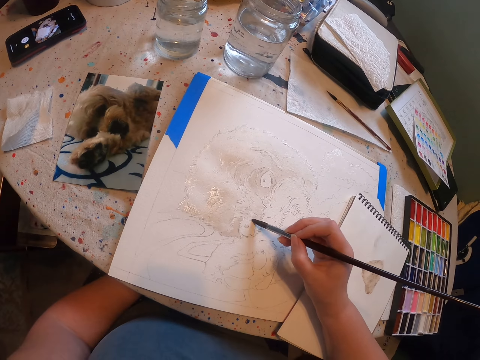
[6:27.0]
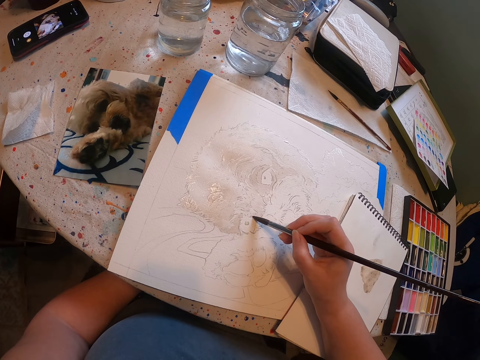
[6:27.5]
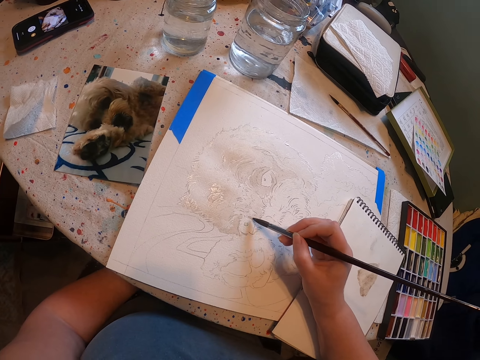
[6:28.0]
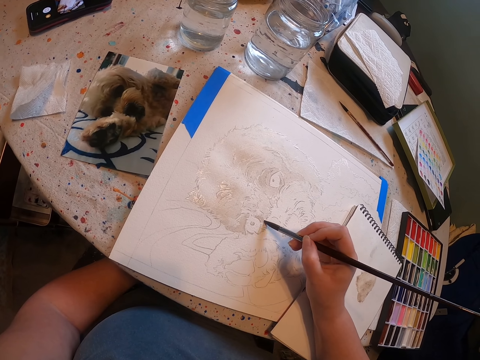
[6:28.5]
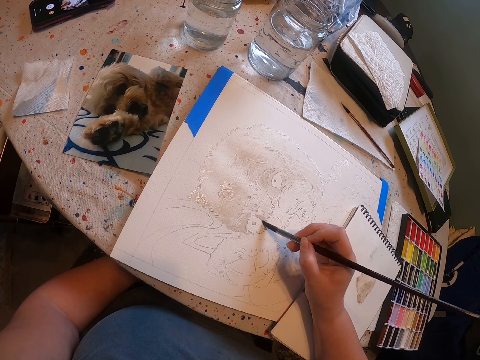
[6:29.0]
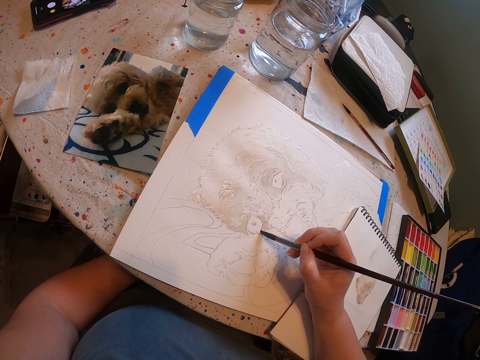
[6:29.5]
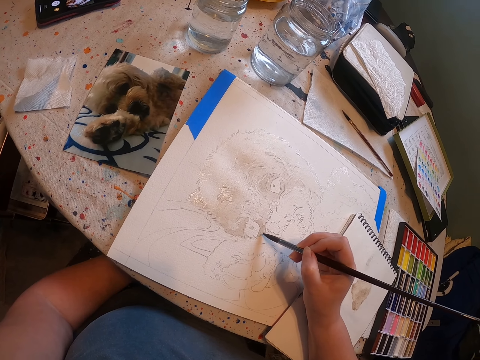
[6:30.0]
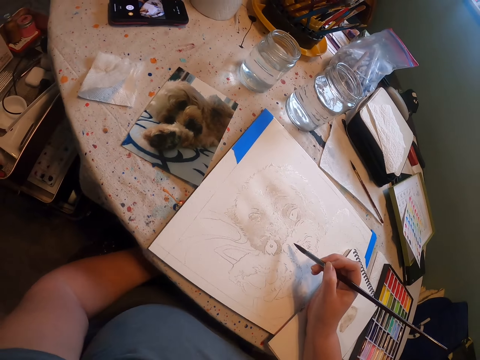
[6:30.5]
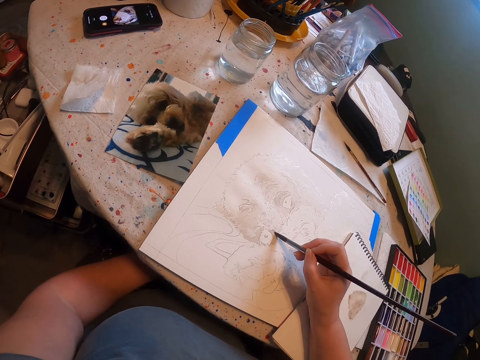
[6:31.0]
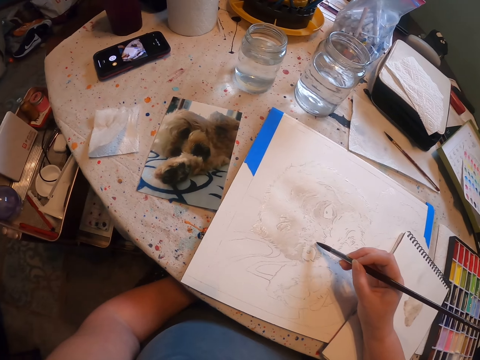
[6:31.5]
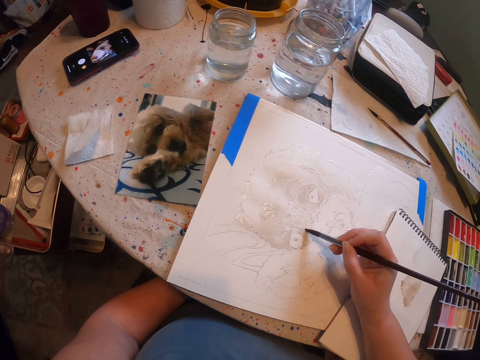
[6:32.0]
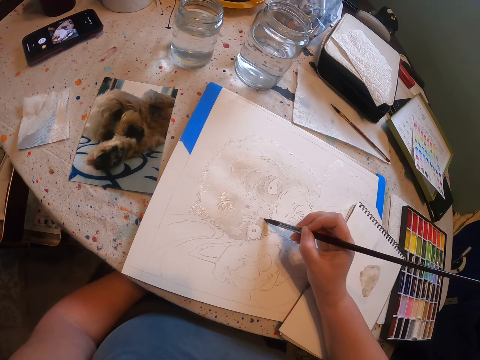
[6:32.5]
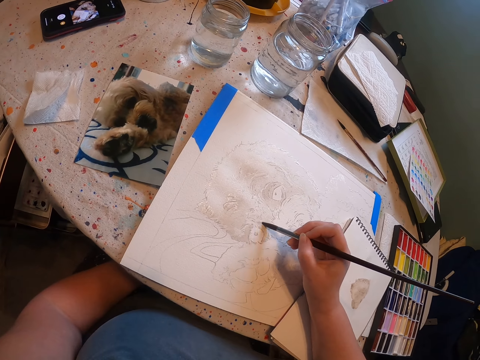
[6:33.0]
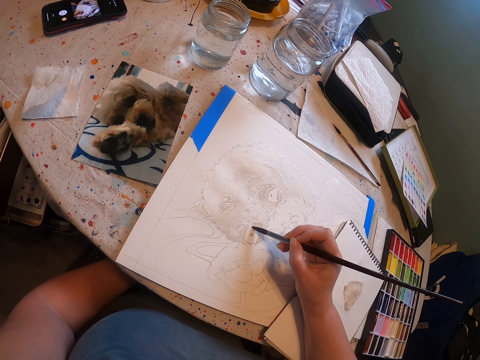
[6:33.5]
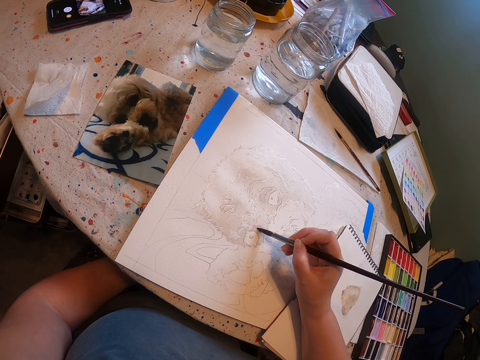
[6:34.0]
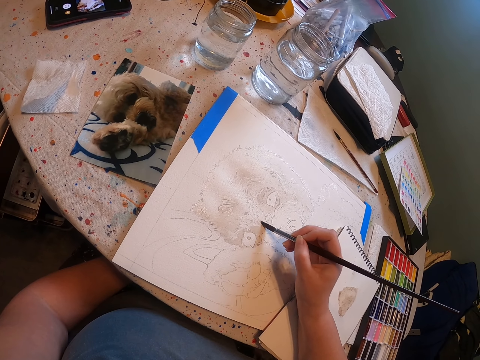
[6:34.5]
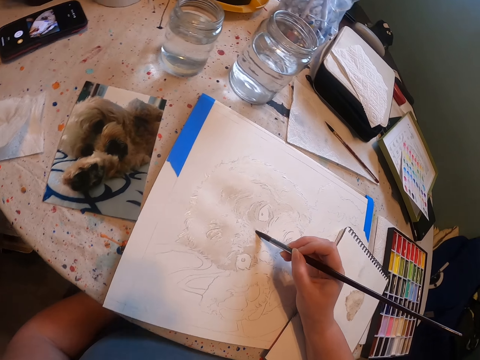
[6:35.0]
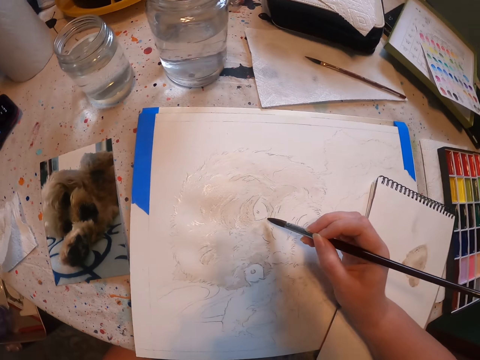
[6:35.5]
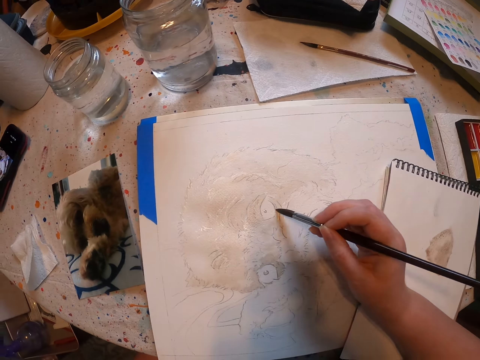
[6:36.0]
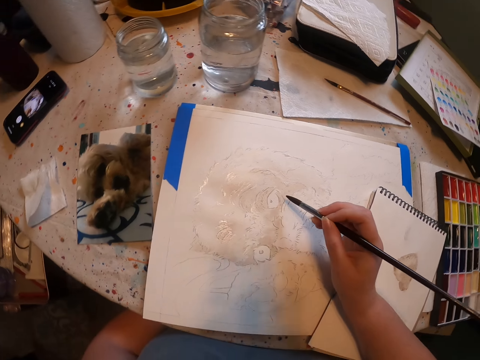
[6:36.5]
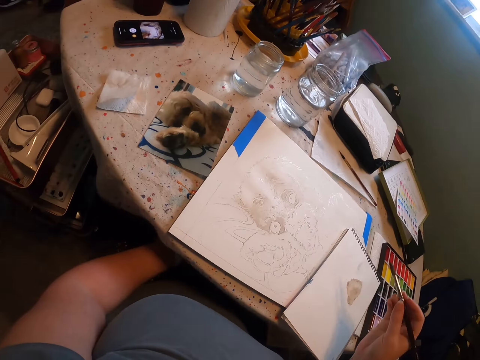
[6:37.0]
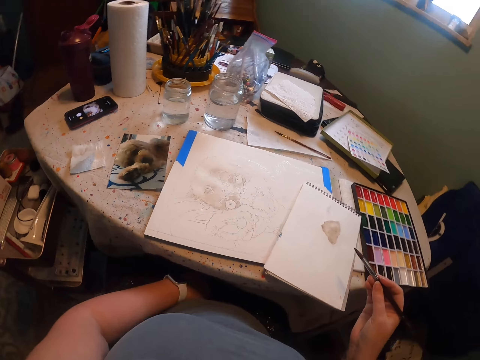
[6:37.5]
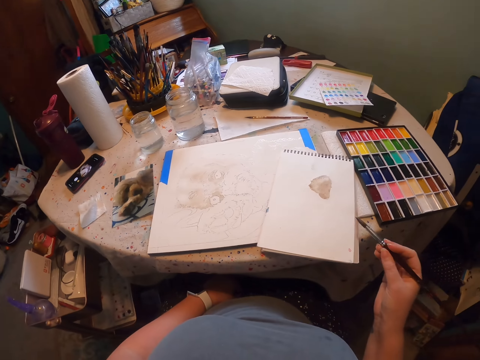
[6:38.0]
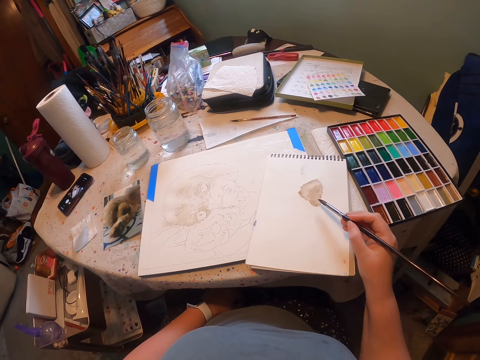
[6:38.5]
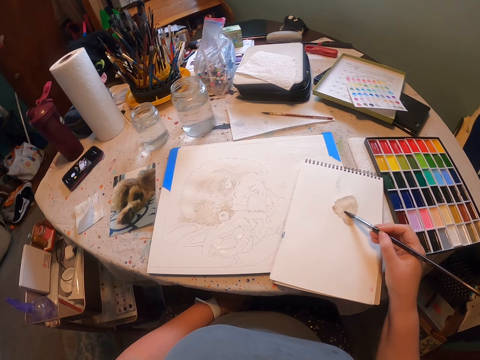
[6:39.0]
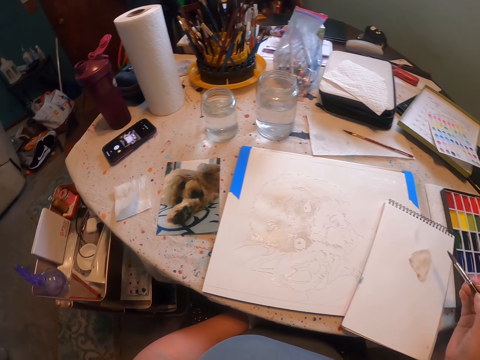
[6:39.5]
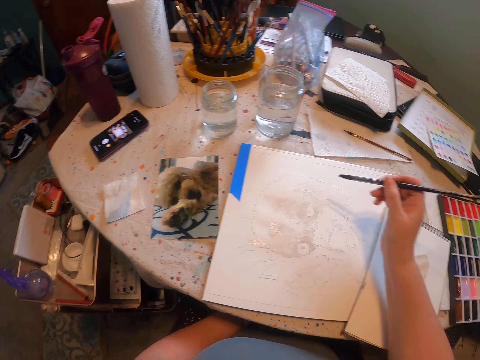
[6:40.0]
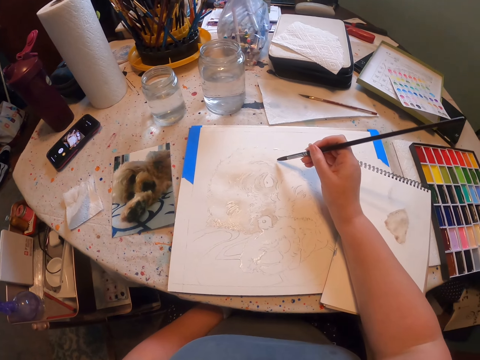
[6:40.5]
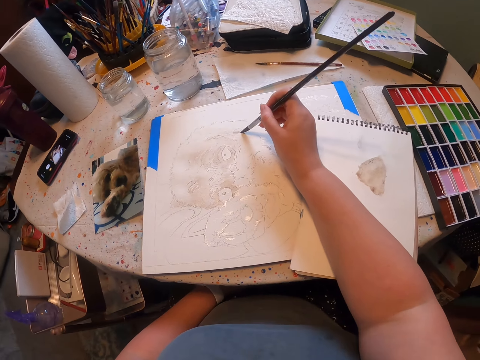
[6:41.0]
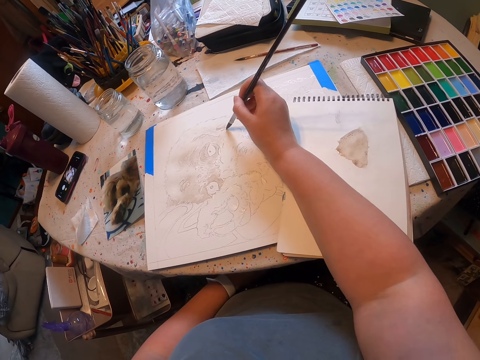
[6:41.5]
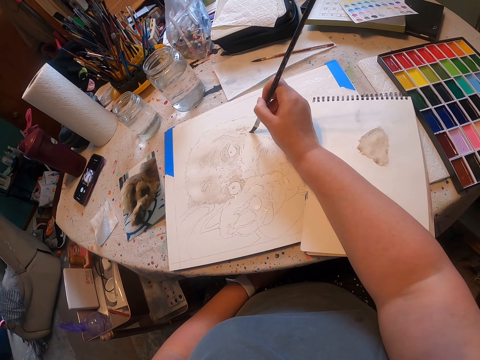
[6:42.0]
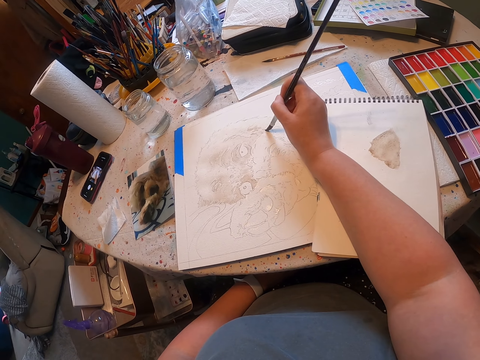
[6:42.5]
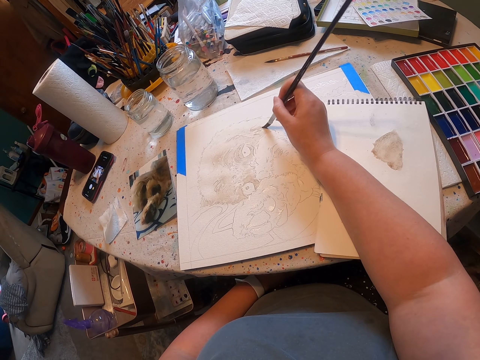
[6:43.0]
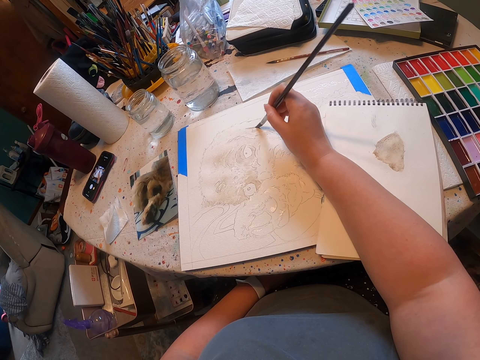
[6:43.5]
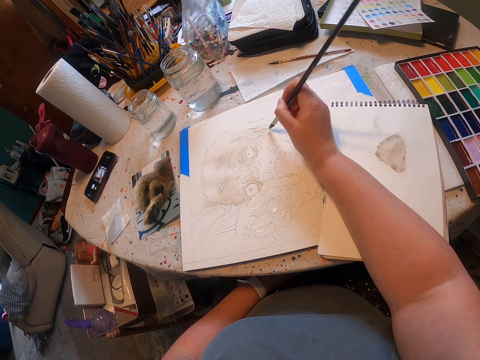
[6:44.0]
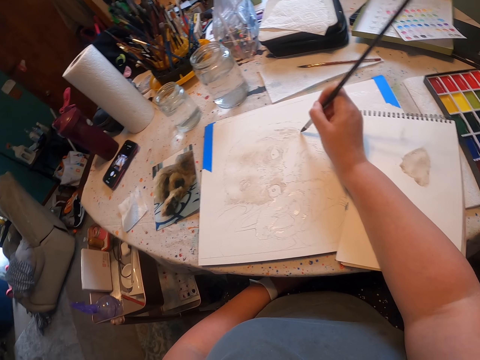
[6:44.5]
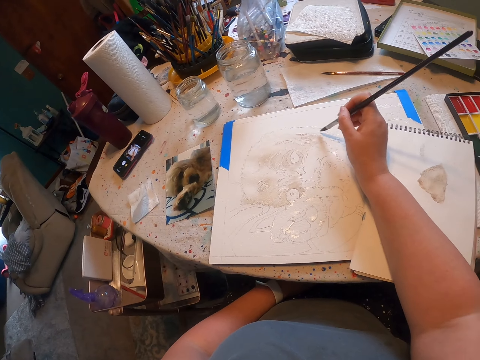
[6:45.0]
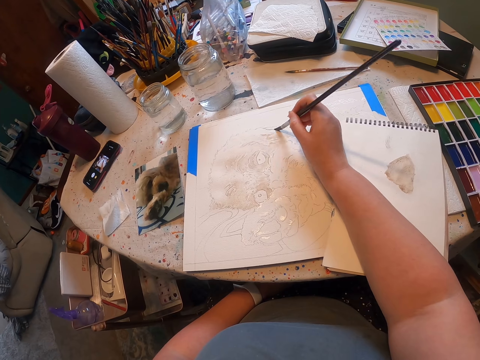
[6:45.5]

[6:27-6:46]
The camera wearer paints the sketch with the brush. They touch paint on the paper. They rub the brush on the book. They paint the sketch with the brush.

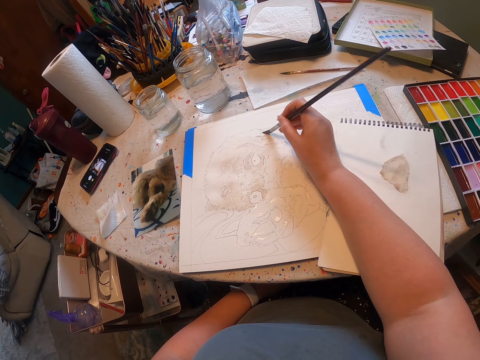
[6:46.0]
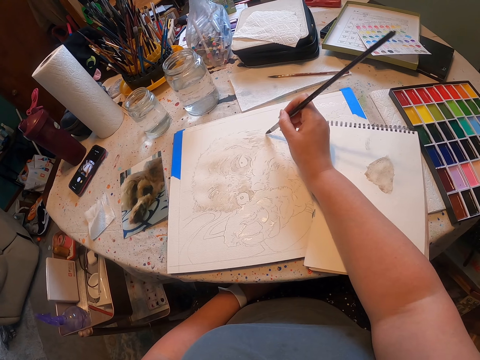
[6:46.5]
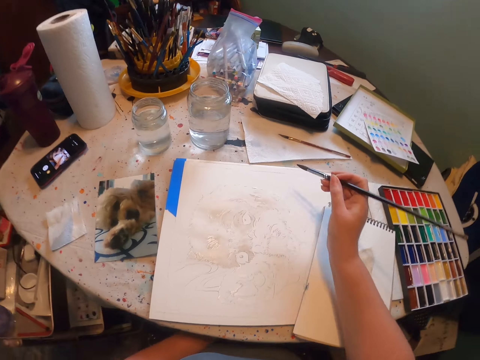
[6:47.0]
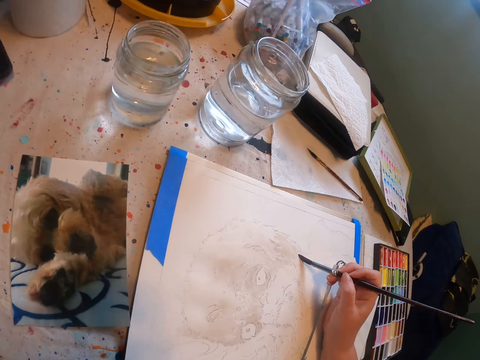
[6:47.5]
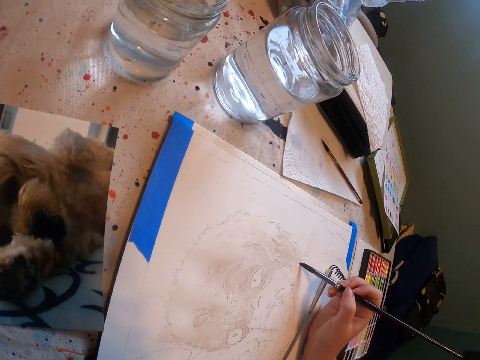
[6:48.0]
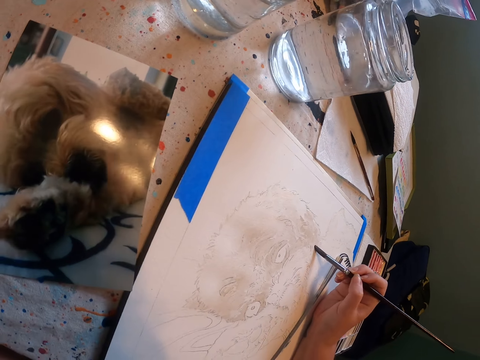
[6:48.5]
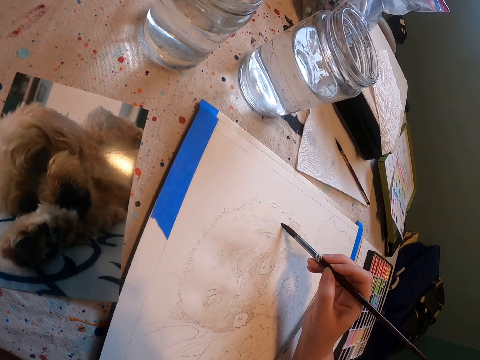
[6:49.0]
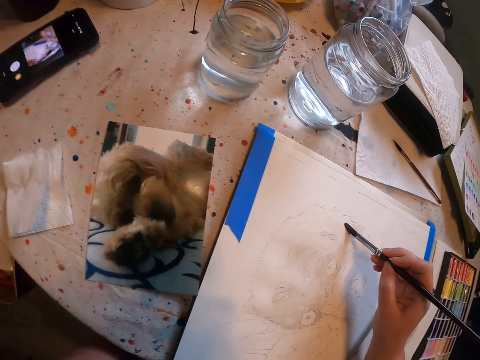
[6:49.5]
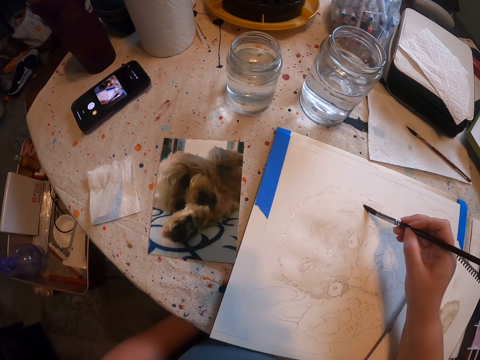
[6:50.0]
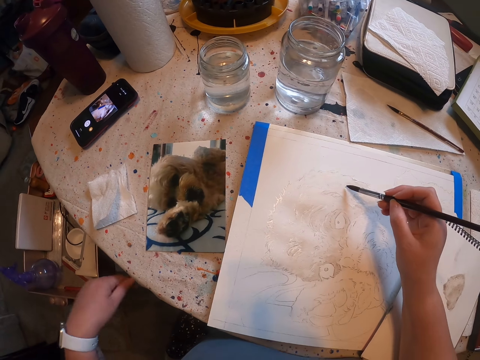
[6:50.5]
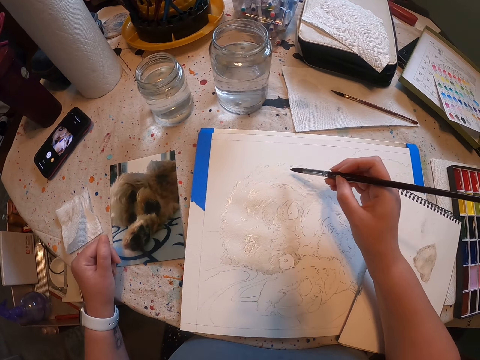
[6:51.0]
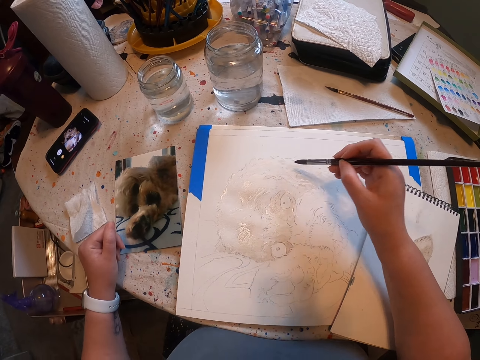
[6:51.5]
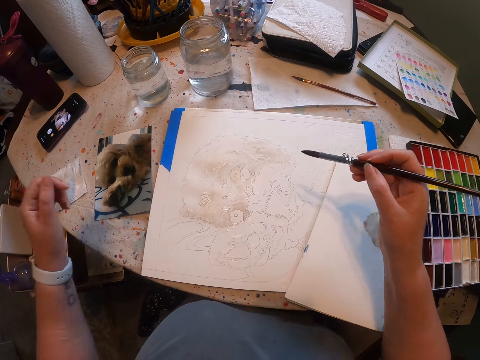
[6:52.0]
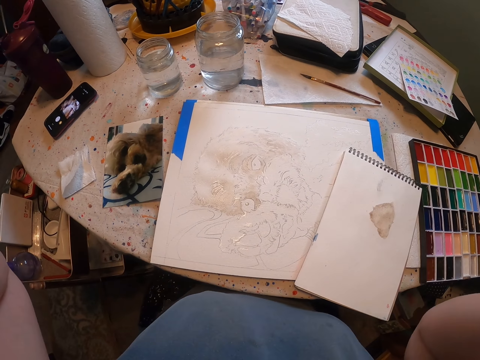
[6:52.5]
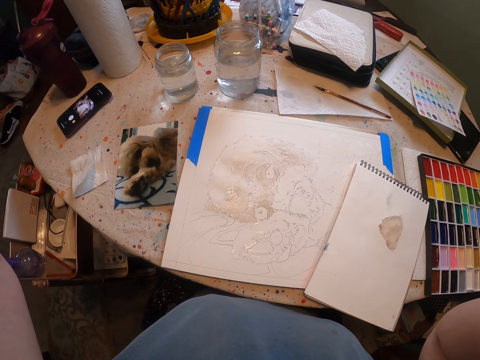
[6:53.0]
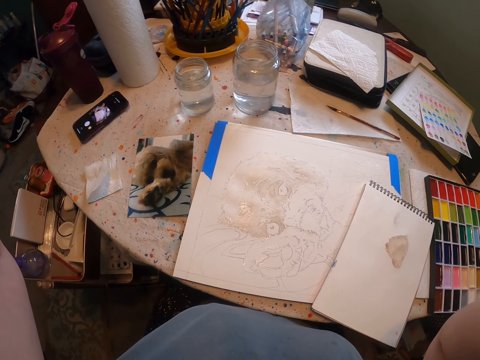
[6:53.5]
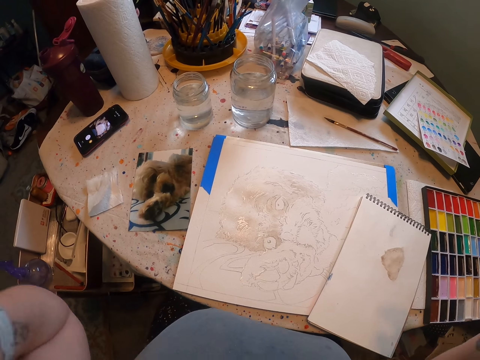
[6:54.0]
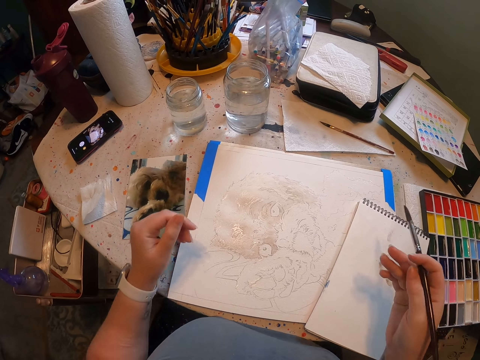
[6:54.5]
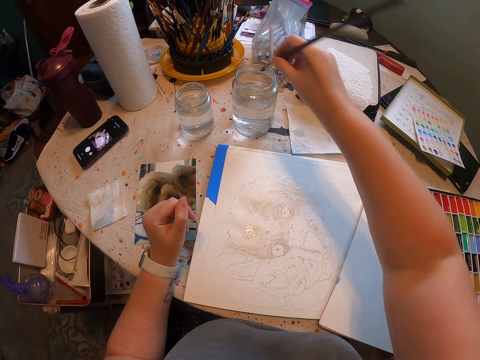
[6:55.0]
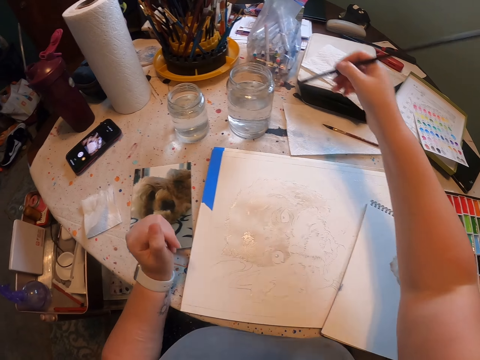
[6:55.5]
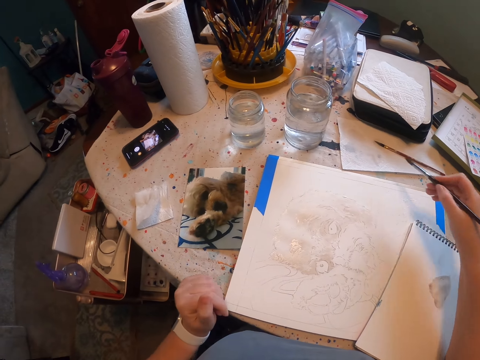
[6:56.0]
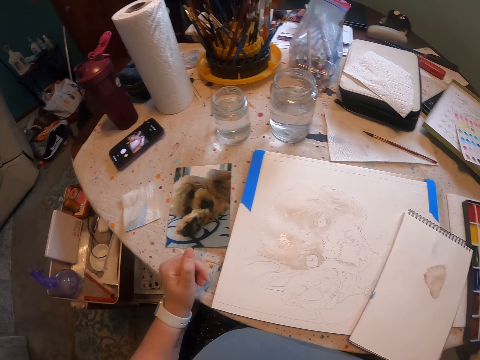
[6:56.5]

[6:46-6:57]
The camera wearer places a hand at the edge of the table. They raise their hands. They put the camera into focus. They dip the paint brush in water.
